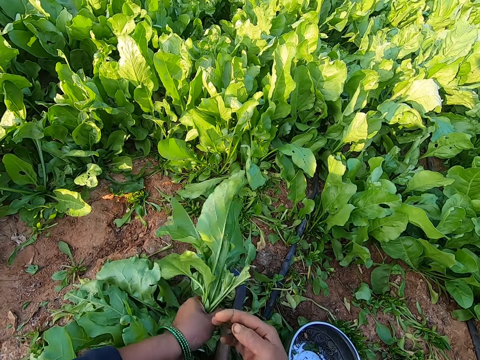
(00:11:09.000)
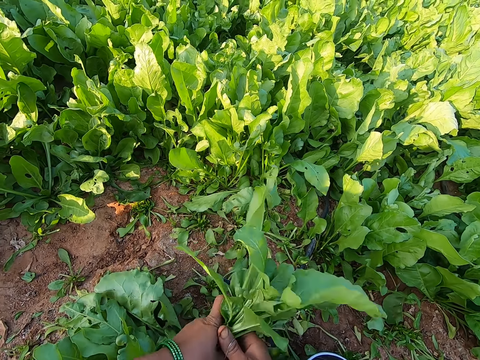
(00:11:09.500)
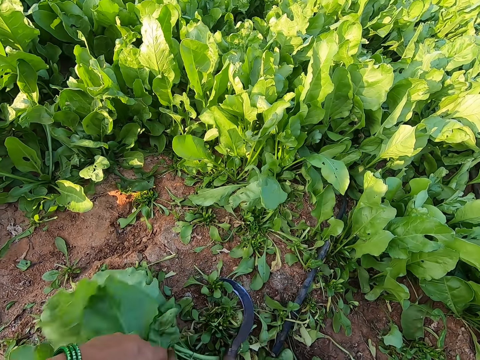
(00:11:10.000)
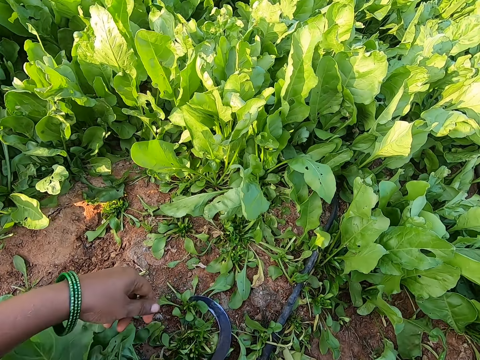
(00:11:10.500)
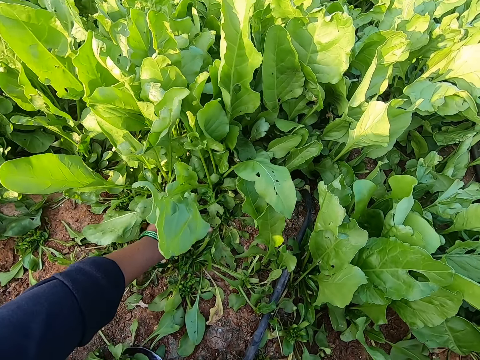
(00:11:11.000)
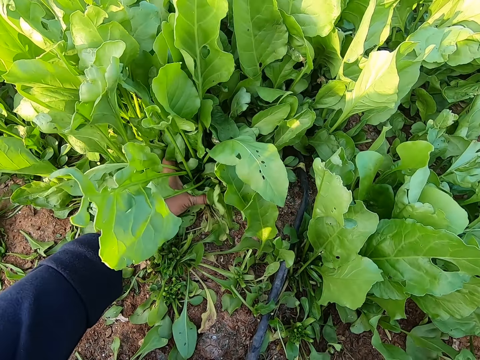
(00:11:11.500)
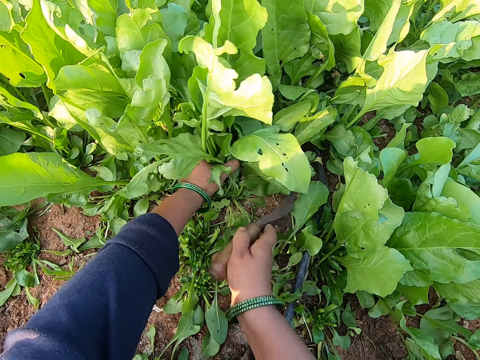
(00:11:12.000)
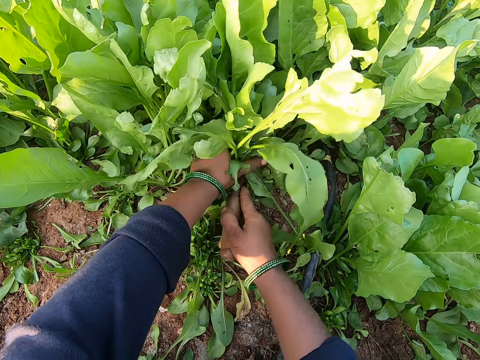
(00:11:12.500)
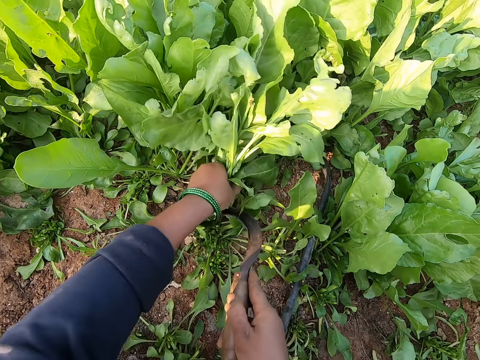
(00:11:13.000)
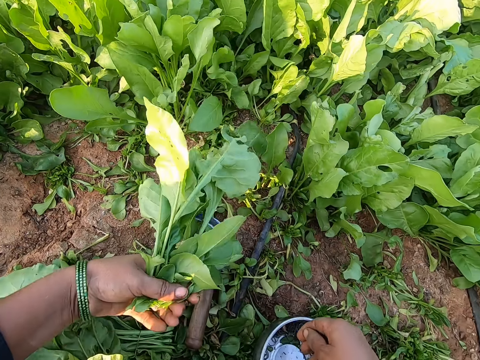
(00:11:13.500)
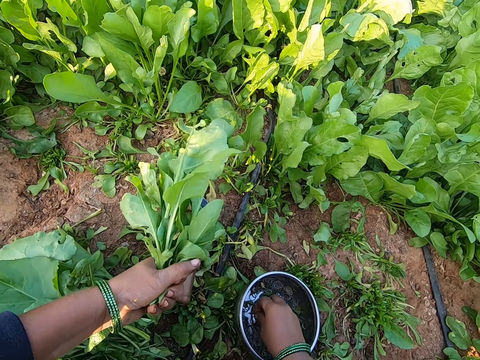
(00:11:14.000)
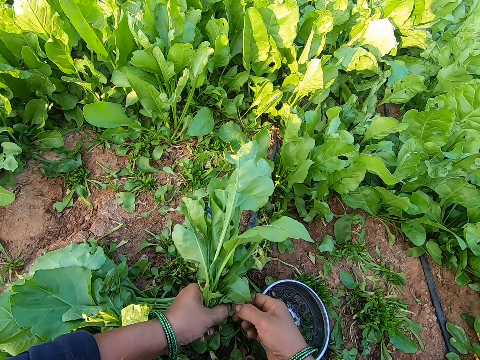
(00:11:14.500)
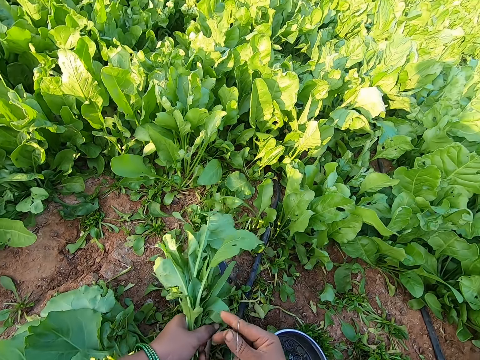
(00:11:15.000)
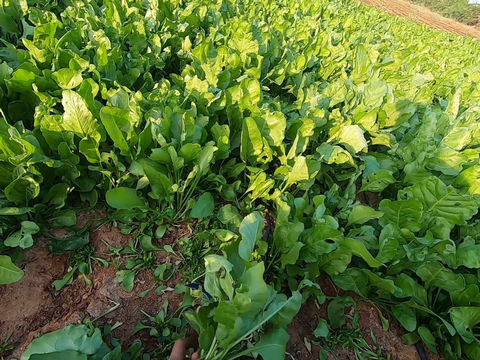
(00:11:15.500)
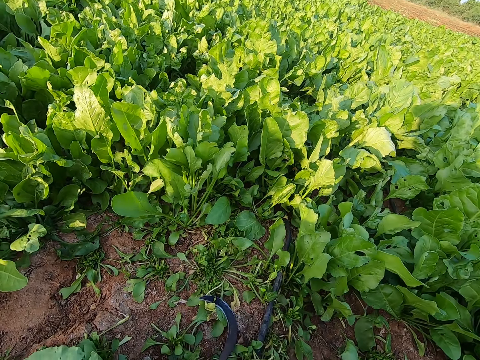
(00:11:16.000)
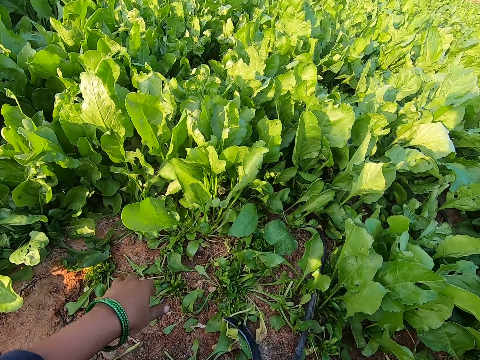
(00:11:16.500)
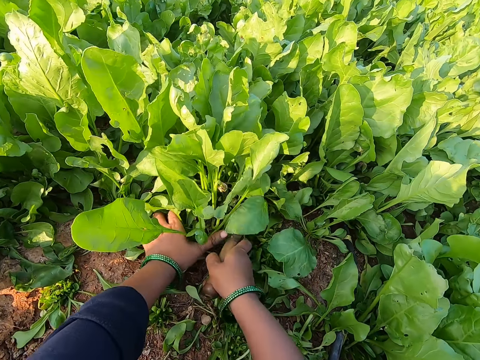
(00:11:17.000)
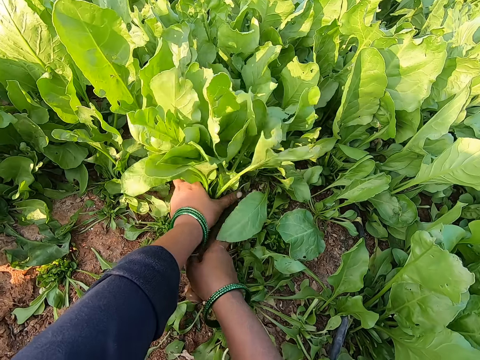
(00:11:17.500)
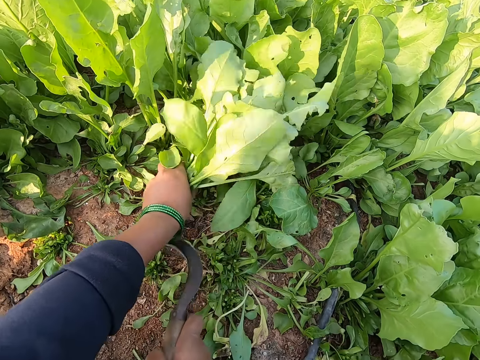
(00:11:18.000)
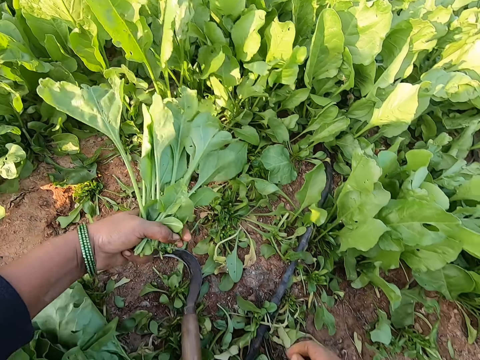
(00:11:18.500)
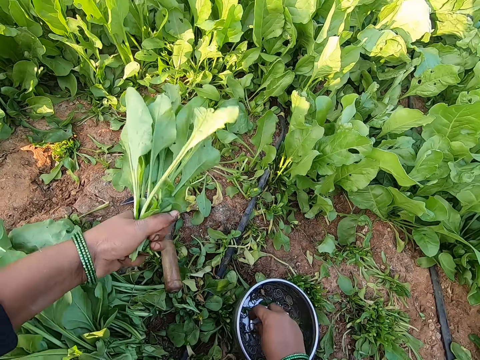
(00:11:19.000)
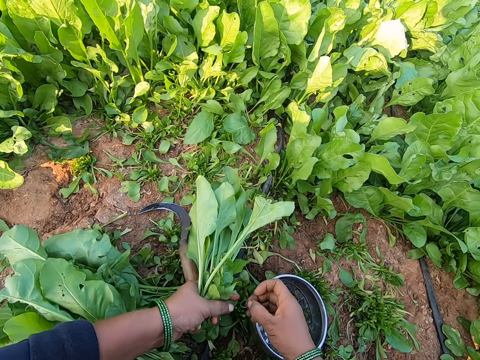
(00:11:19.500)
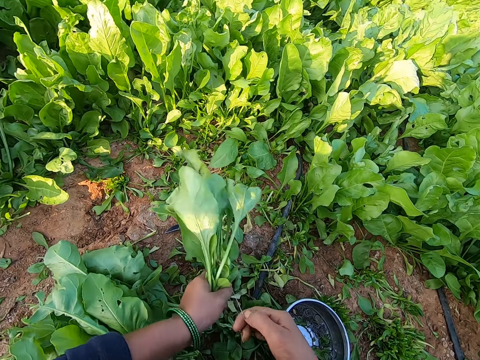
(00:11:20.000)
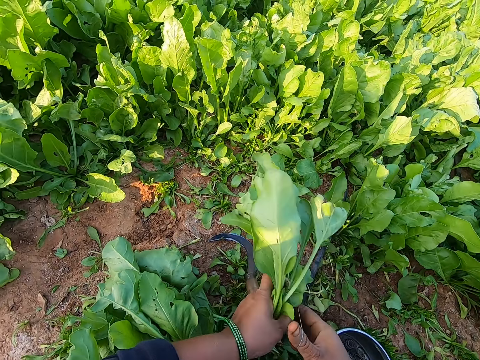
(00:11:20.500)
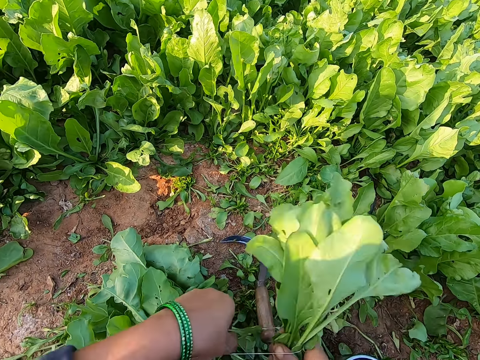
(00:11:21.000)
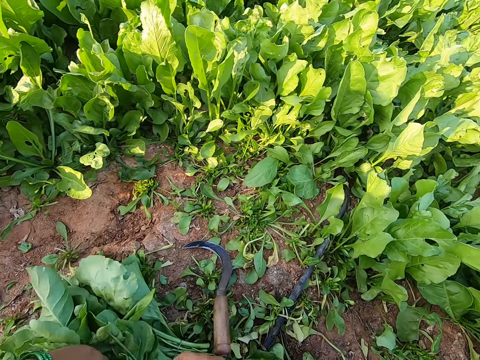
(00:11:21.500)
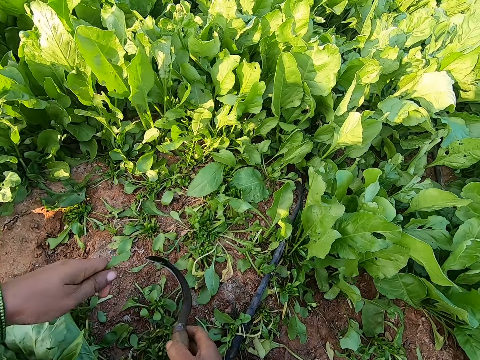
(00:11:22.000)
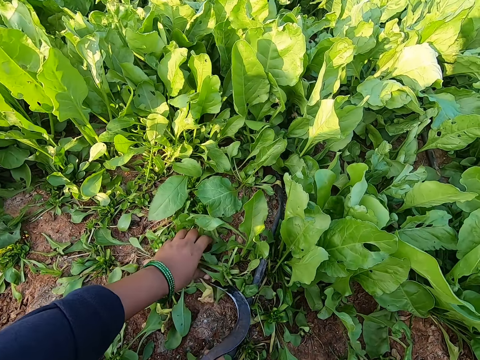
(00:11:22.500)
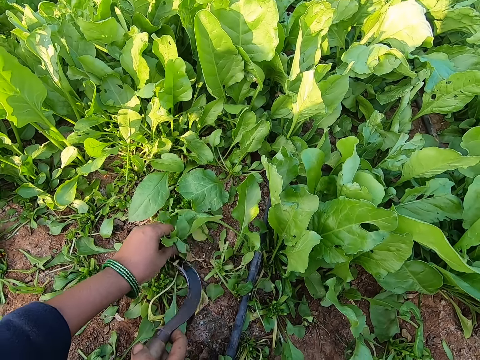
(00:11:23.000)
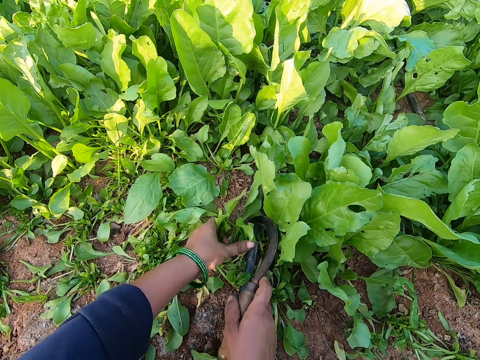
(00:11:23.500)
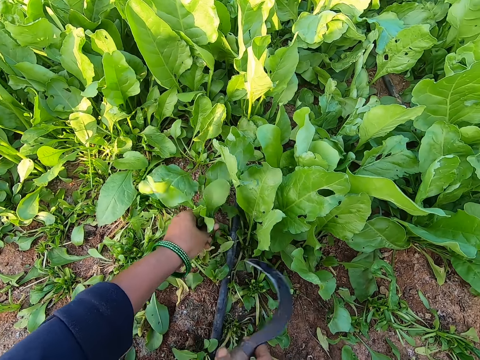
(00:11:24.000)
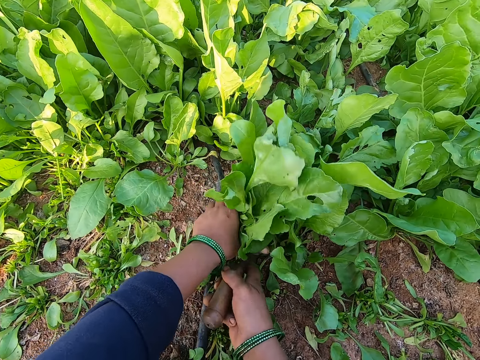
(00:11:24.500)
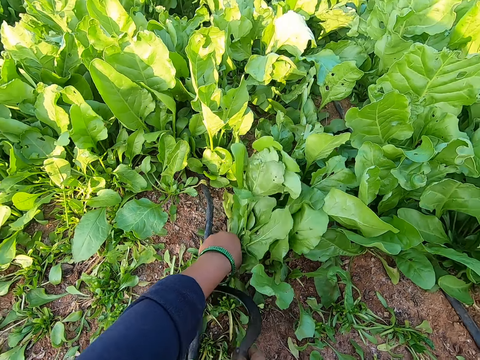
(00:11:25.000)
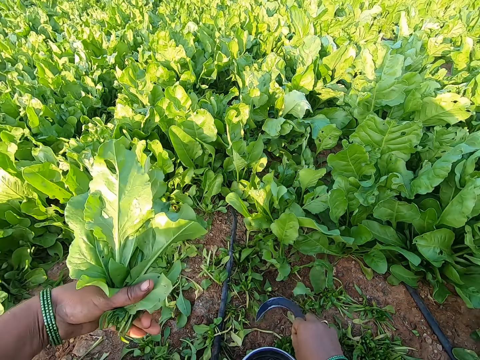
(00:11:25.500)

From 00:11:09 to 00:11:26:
The camera wearer stretches the rubber band with her hands and wraps the rubber band around her right hand. She binds the spinach plants in her left hand with the rubber band in her right hand. She drops the bundle of spinach plant on the ground with her hands. She holds some spinach plants on the ground with her left hand. She cuts the spinach plants from the ground with the sickle in her right hand. She drops the sickle on the ground with her right hand. She picks the rubber band from the metal bowl on the ground with her right hand. She holds the rubber band with her hands, stretches the rubber band with her hands, and wraps the rubber band around her right hand. She binds the spinach plants in her left hand with the rubber band in her right hand. She drops the bundle of spinach plant on the ground with her right hand. She holds some spinach plants on the ground with her left hand. She cuts the spinach plants from the ground with the sickle in her right hand. She drops the sickle on the ground with her right hand. She picks the rubber band from the metal bowl on the ground with her right hand. She holds the rubber band with her hands, stretches the rubber band with her hands, and wraps the rubber band around her right hand. She binds the spinach plants in her left hand with the rubber band in her right hand. She drops the bundle of spinach plant on the ground with her left hand. She picks the sickle from the ground with her right hand. She holds some spinach plants on the ground with her left hand. She cuts the spinach plants from the ground with the sickle in her right hand. She holds some spinach plants on the ground with her left hand. She cuts the spinach plants from the ground with the sickle in her right hand. She talks. She holds some spinach plants on the ground with her left hand. She cuts the spinach plants from the ground with the sickle in her right hand. She drops the sickle on the ground with her right hand.

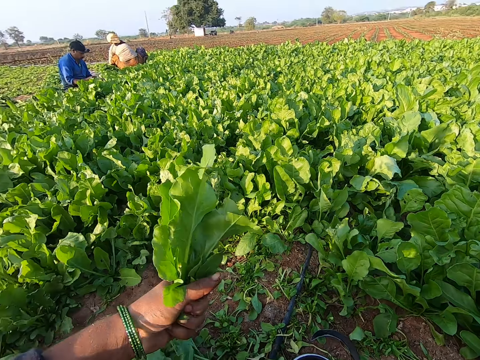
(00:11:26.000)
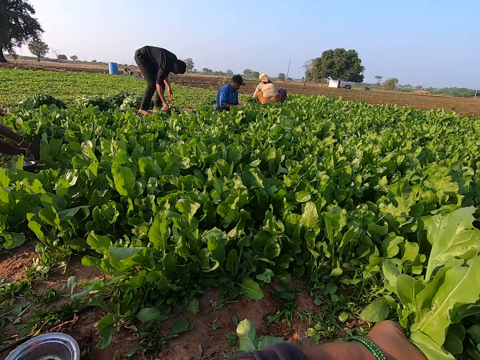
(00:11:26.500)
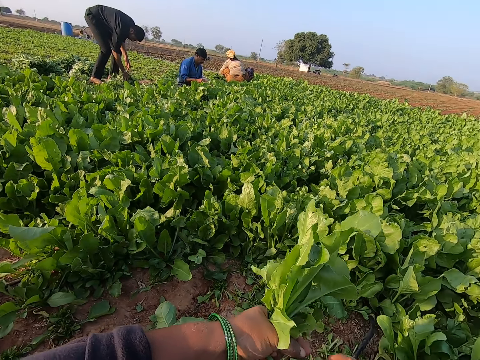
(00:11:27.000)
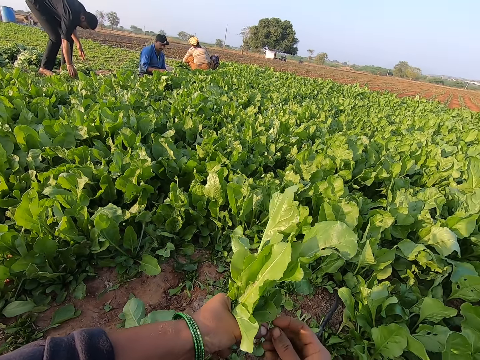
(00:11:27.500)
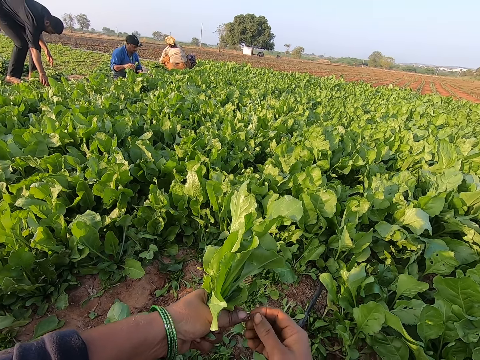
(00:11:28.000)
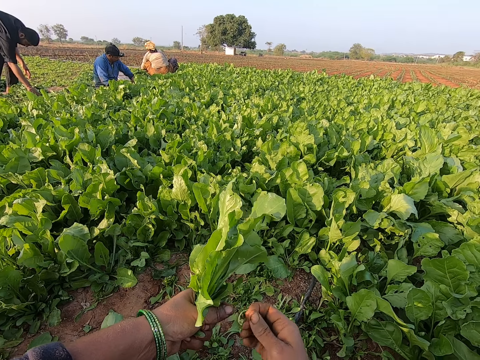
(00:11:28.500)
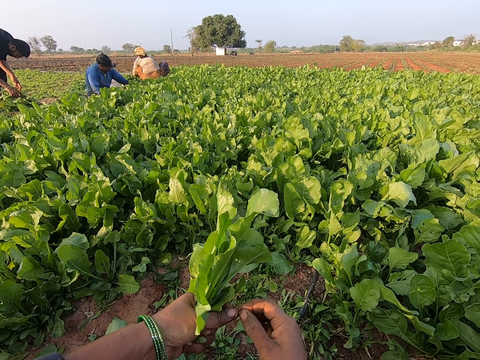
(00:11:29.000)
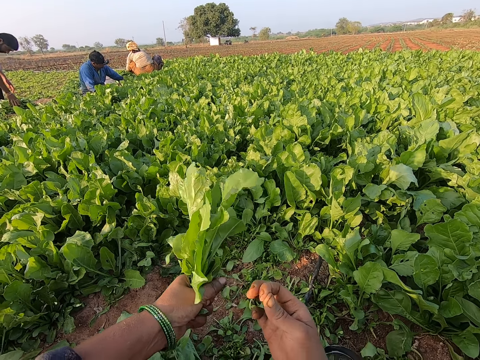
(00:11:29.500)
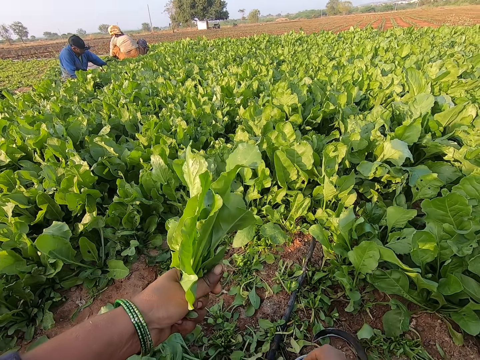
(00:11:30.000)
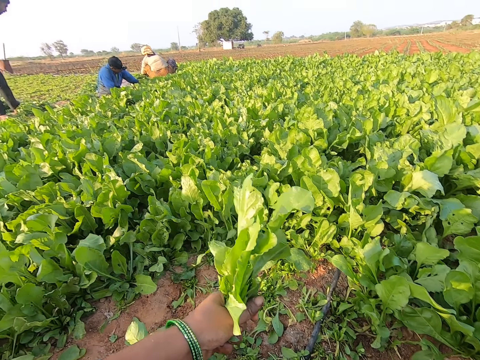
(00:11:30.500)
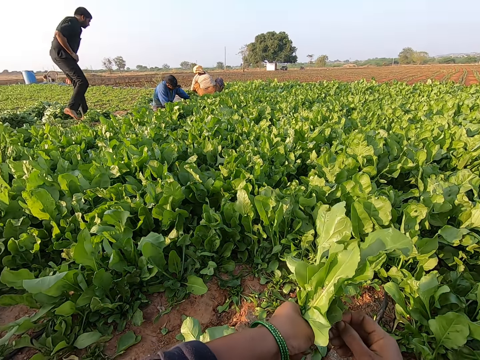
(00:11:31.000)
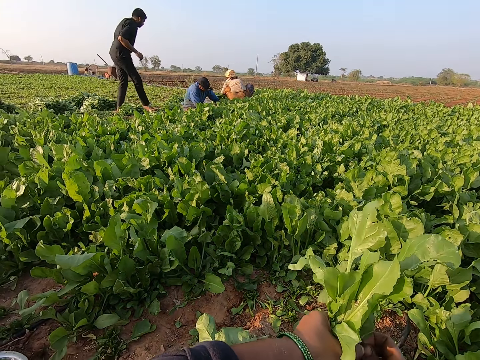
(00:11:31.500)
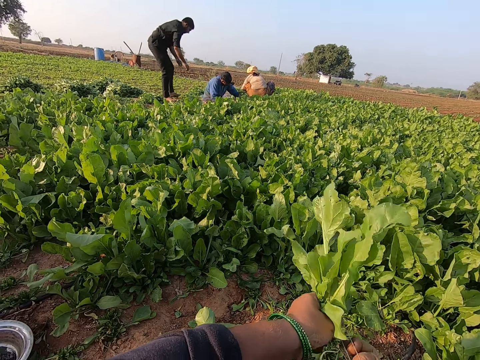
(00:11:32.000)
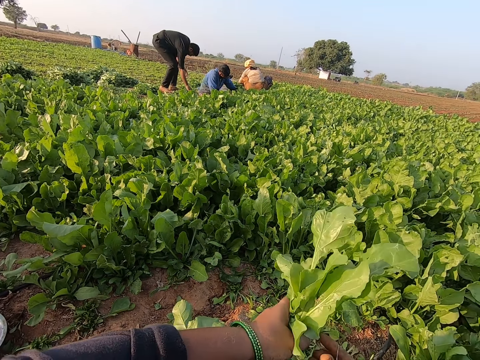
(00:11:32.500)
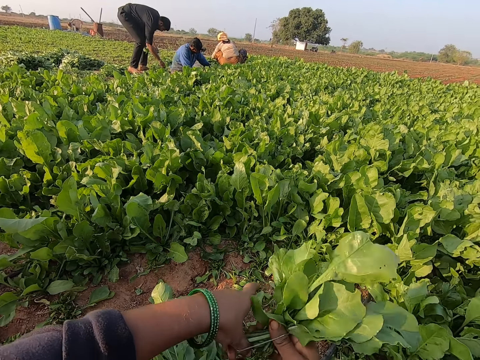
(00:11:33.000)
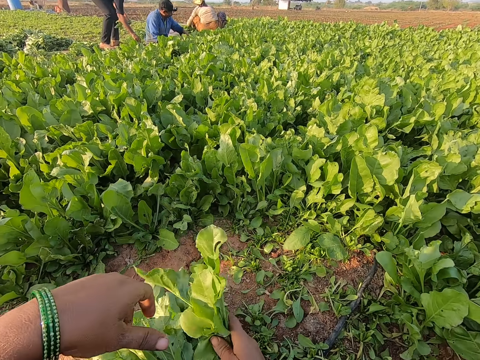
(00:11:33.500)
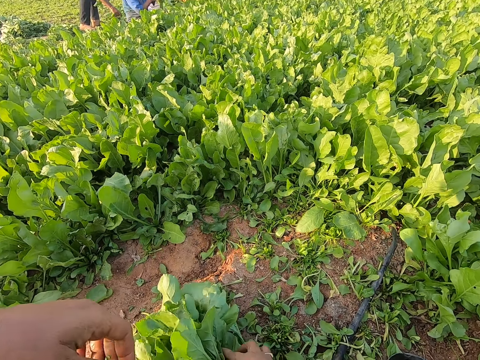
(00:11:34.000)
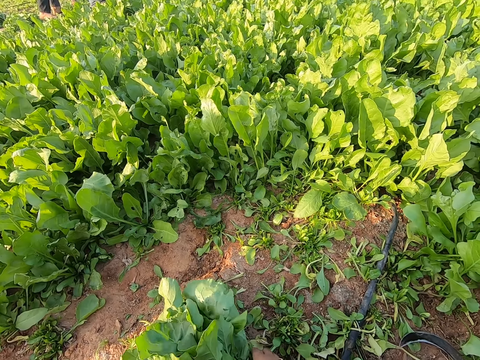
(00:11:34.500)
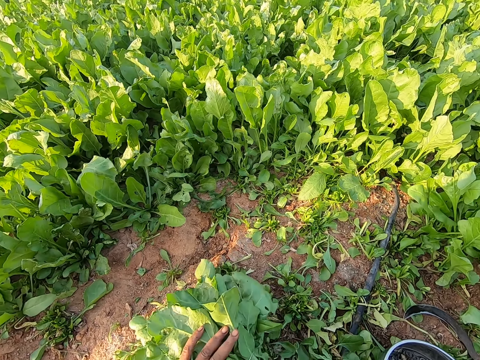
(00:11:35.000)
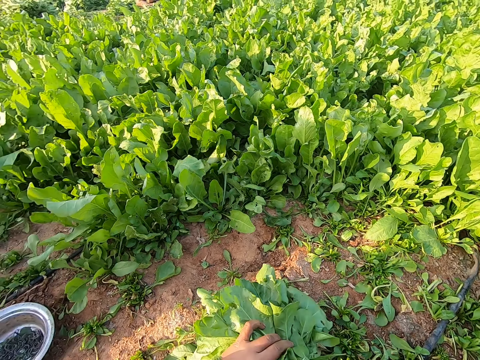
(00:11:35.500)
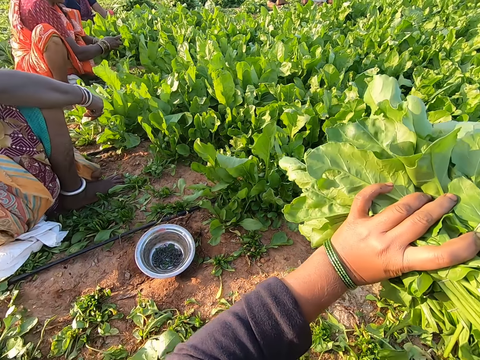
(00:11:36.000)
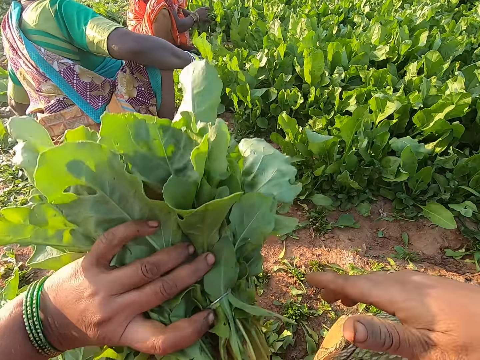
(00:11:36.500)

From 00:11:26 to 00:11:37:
The man harvests some spinach plants from the ground with the sickle in his right hand. Another man harvests some spinach plants from the ground with the sickle in his right hand. The camera wearer holds a rubber band with her right hand. She picks the rubber band from the metal bowl on the ground with her right hand. She holds the rubber band with her right hand, stretches the rubber band with her hands, and wraps the rubber band around her right hand. She ties the vegetables with the band. The other man picks some spinach plants from the ground with his right hand. The camera wearer drops the bundle of spinach plant on the ground with her right hand. She picks the bundles of spinach plant from the ground with her hands. She removes her right hand from the bundles of spinach plant.
